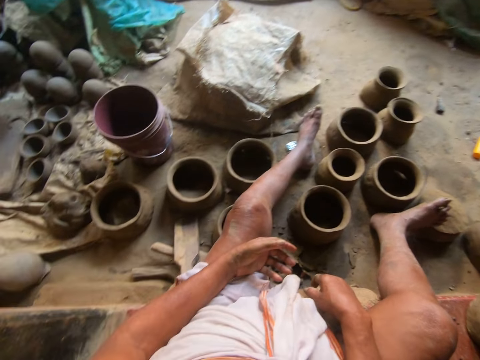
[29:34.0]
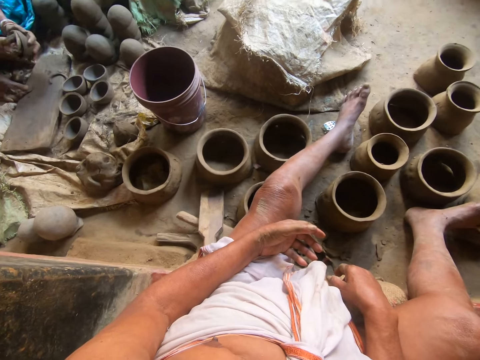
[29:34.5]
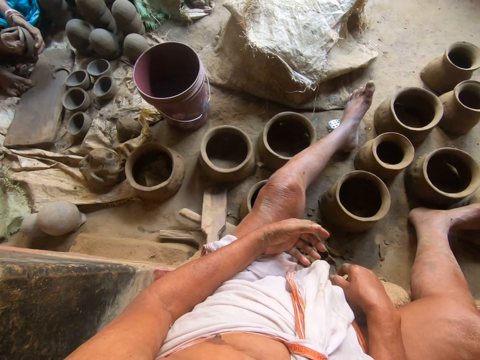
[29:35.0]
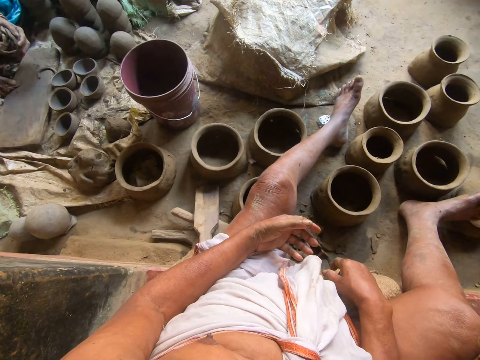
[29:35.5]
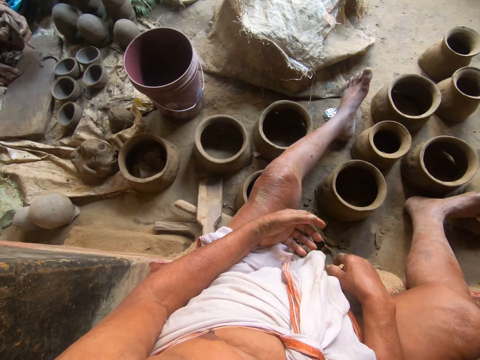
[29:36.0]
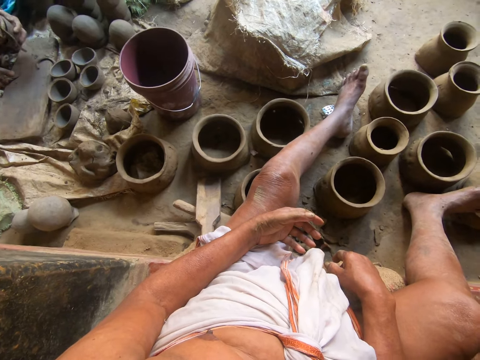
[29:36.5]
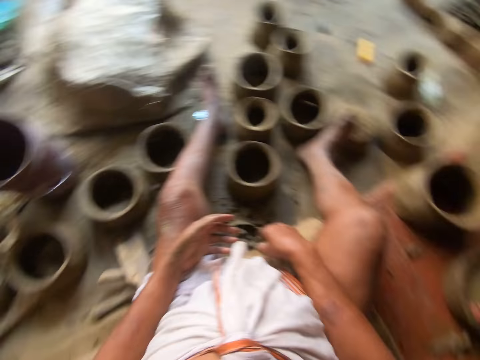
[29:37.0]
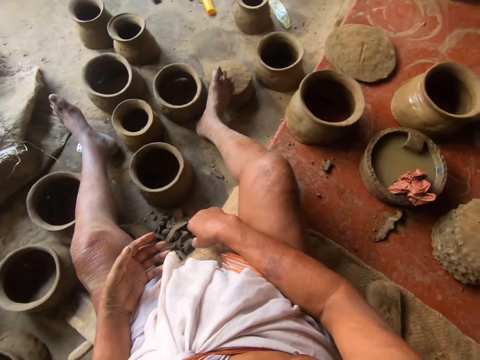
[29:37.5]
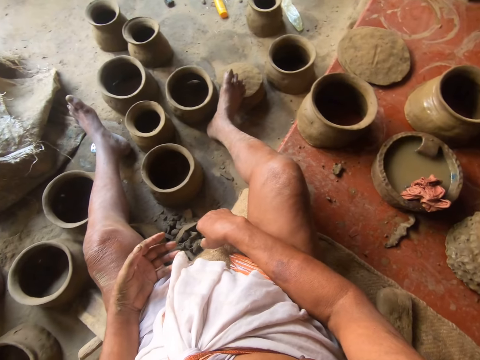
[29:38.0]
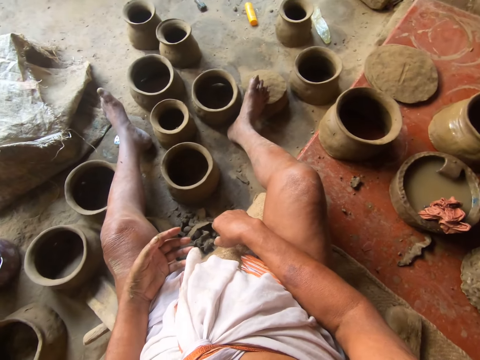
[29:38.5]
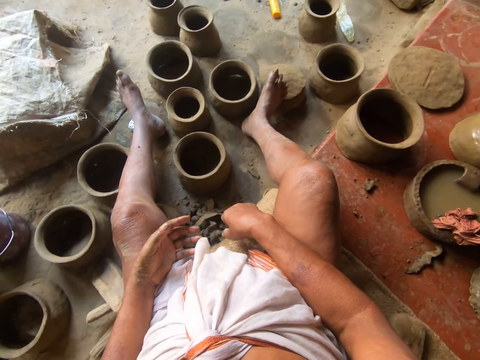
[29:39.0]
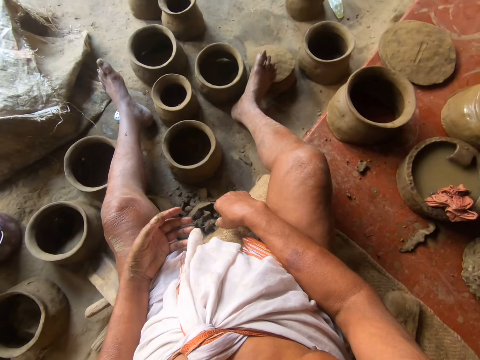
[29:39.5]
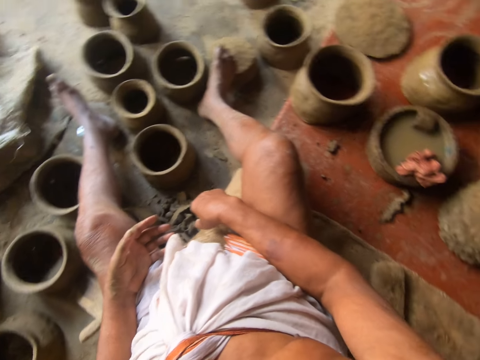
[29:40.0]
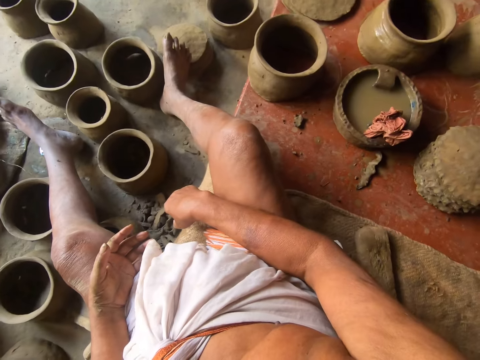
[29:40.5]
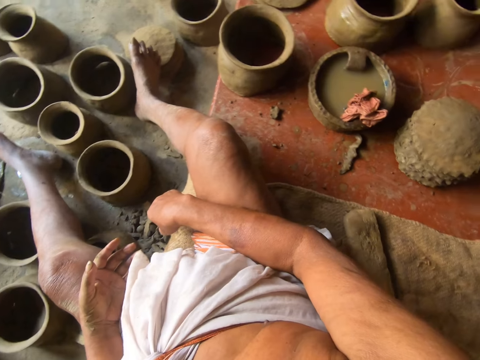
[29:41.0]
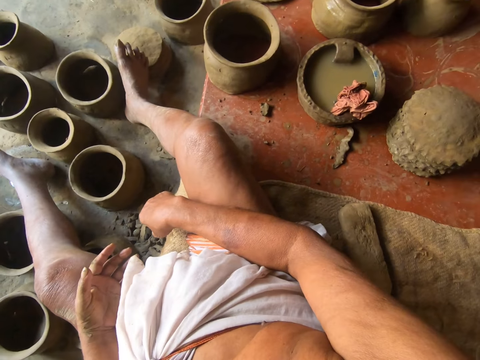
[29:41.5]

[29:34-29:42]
The camera wearer looks around the room. A woman molds a bowl.

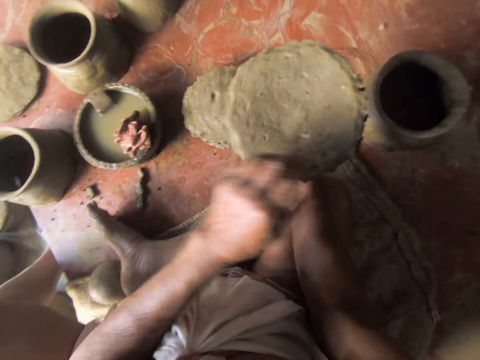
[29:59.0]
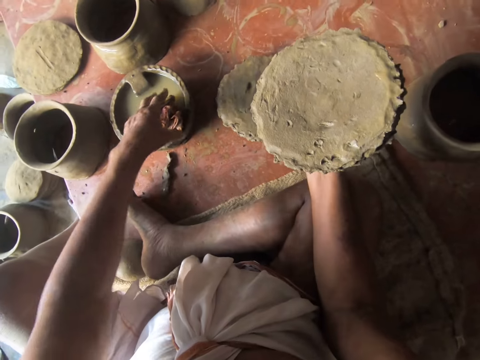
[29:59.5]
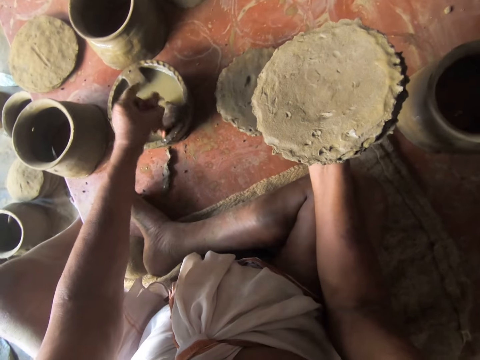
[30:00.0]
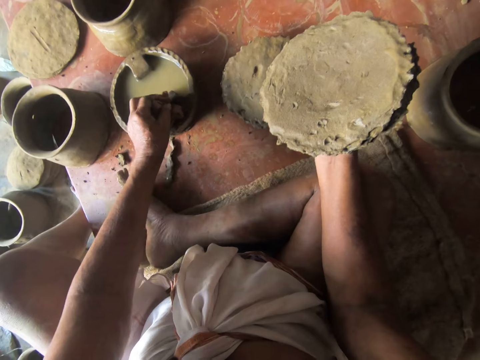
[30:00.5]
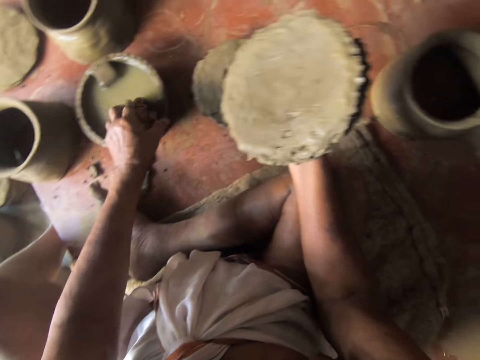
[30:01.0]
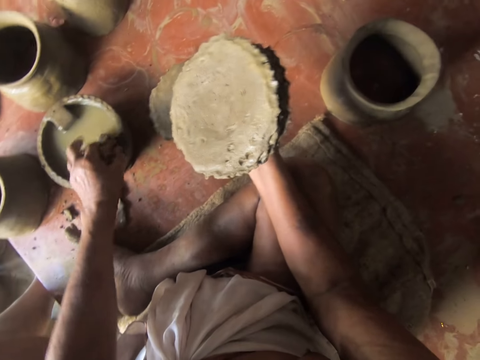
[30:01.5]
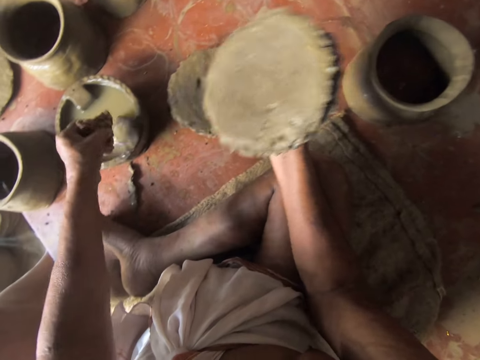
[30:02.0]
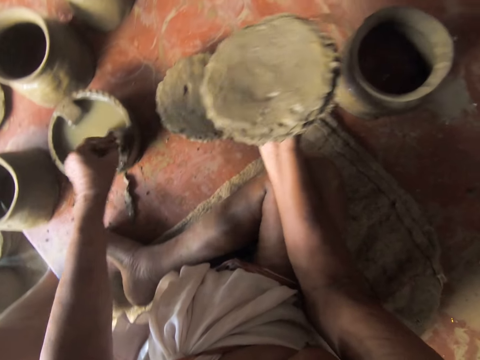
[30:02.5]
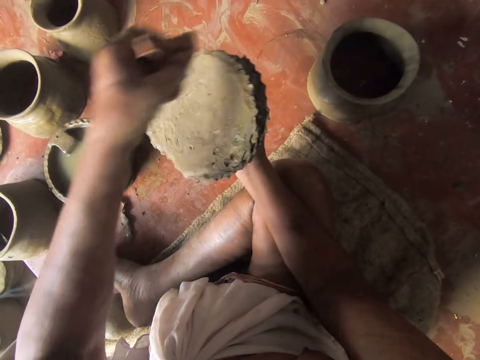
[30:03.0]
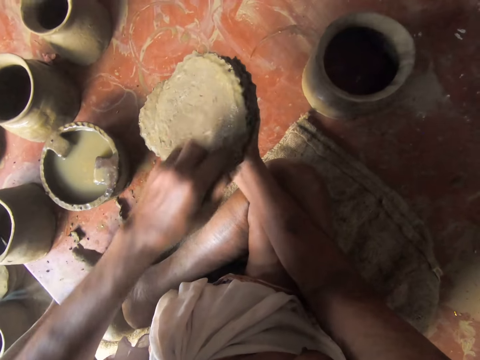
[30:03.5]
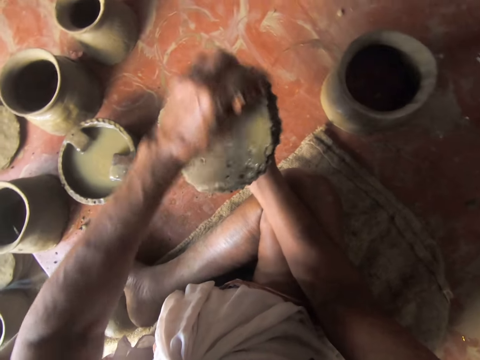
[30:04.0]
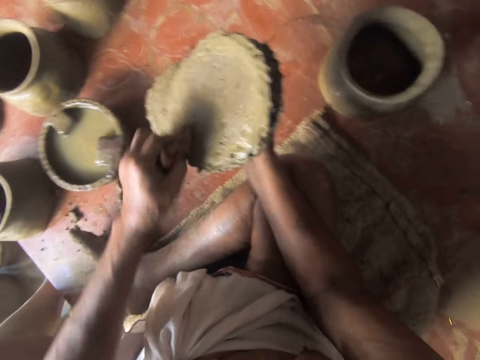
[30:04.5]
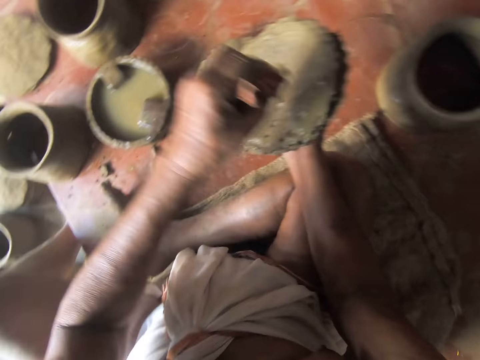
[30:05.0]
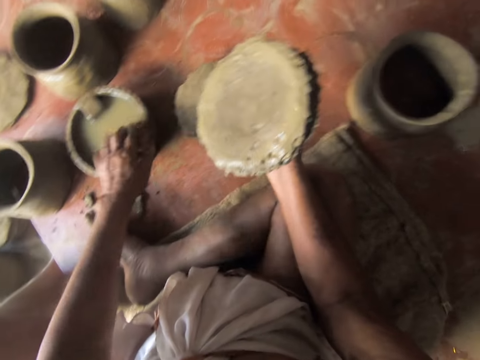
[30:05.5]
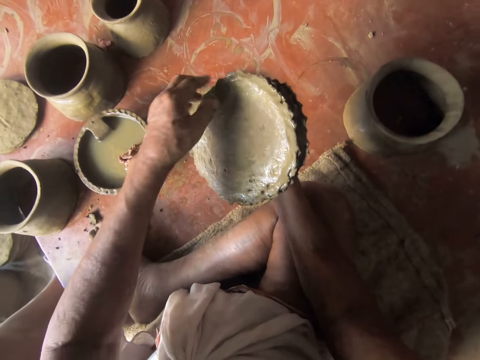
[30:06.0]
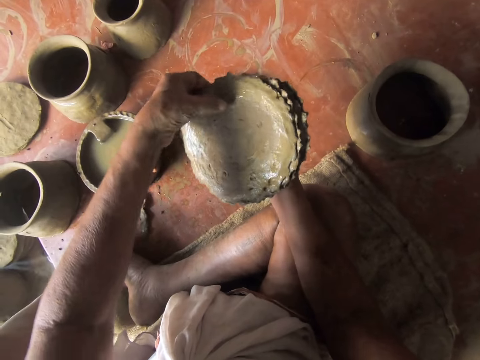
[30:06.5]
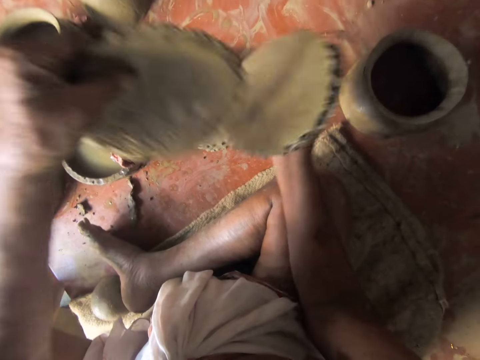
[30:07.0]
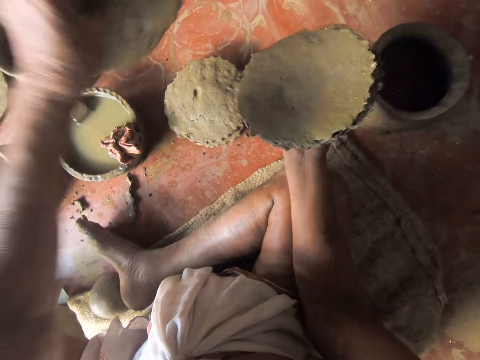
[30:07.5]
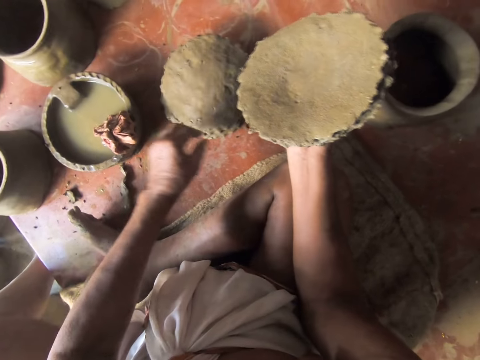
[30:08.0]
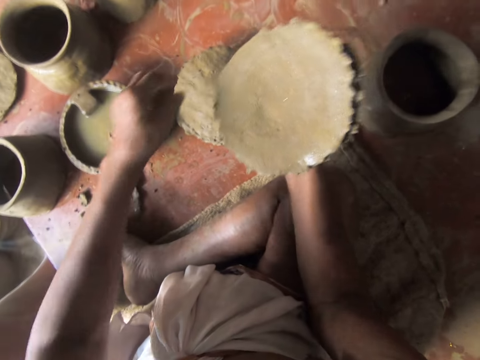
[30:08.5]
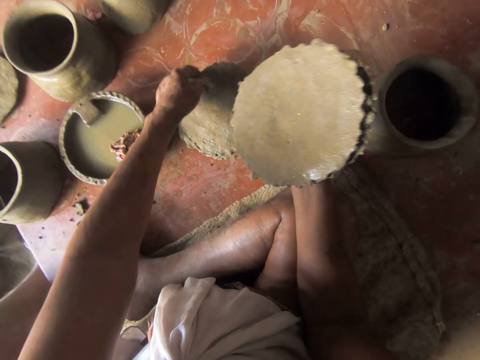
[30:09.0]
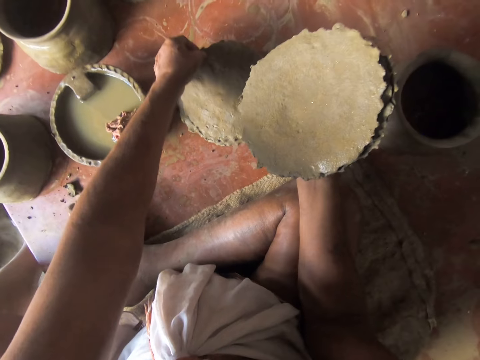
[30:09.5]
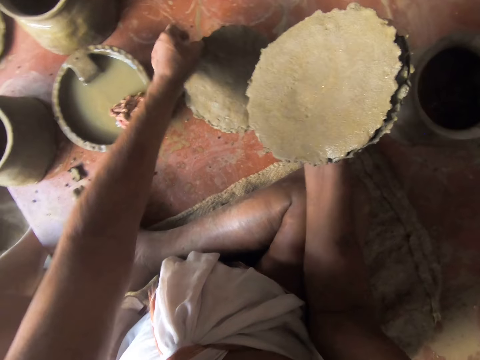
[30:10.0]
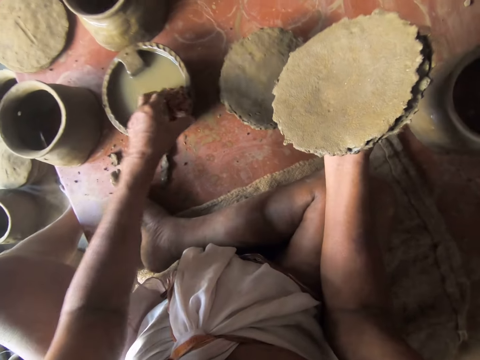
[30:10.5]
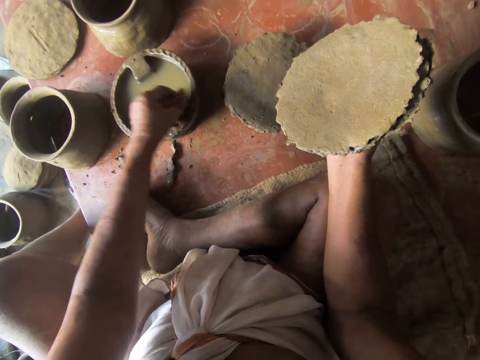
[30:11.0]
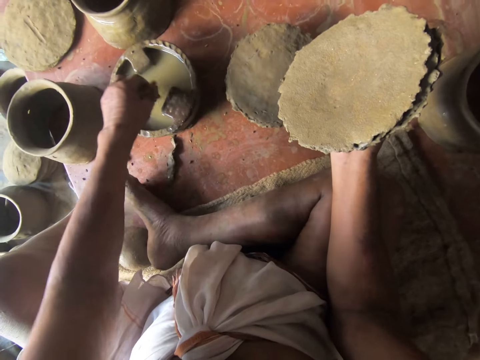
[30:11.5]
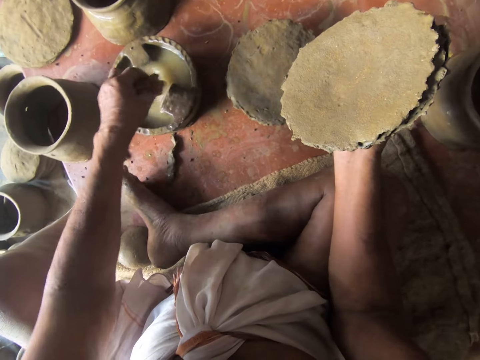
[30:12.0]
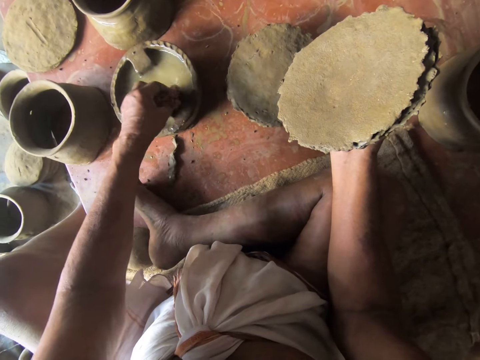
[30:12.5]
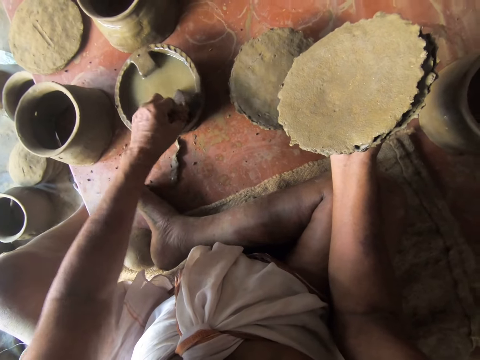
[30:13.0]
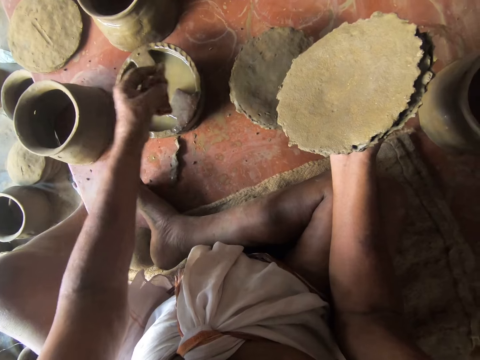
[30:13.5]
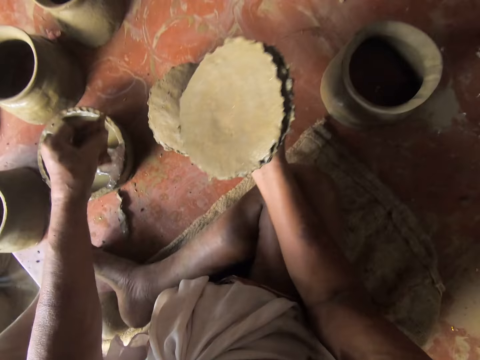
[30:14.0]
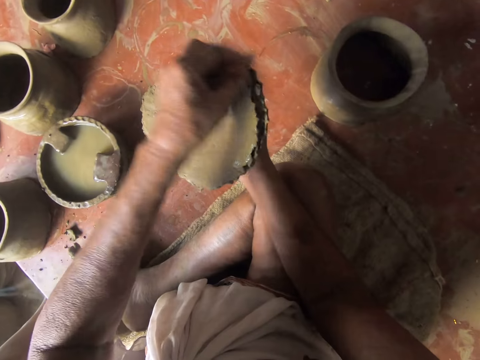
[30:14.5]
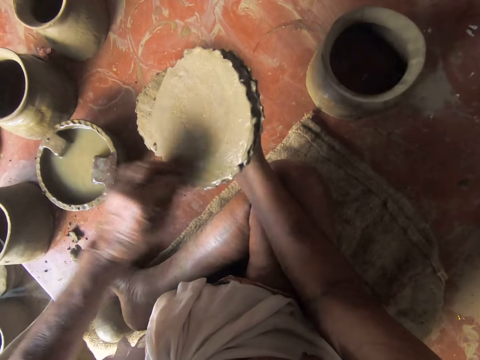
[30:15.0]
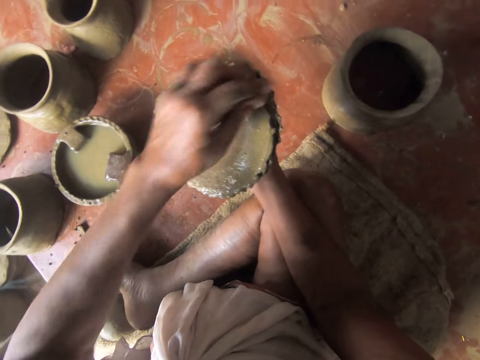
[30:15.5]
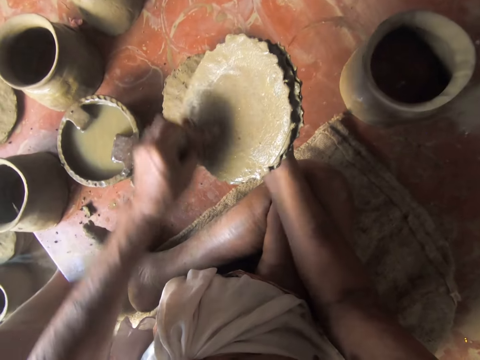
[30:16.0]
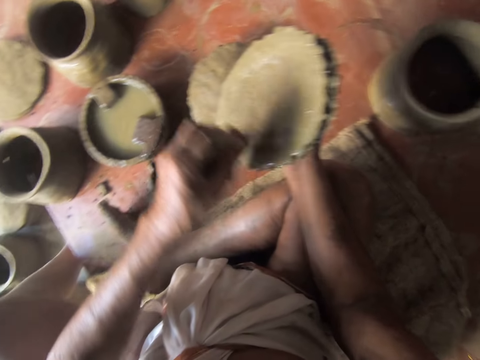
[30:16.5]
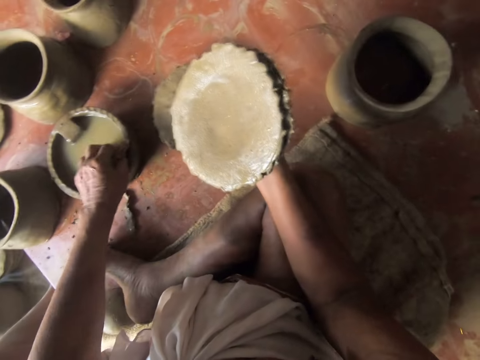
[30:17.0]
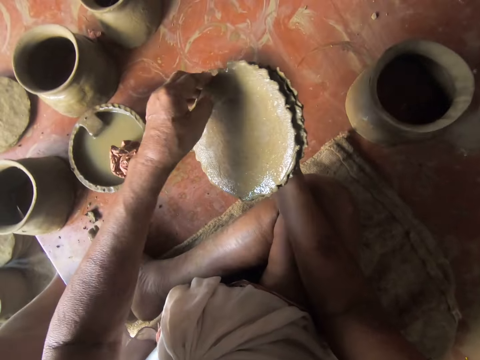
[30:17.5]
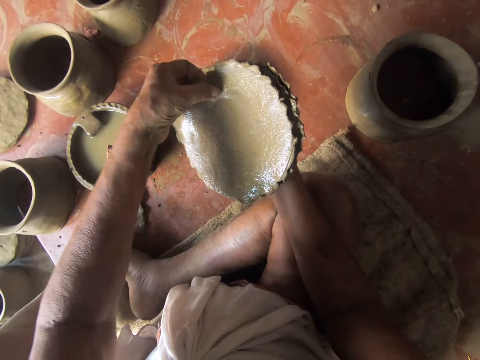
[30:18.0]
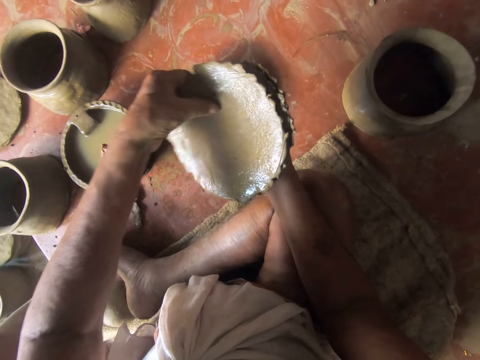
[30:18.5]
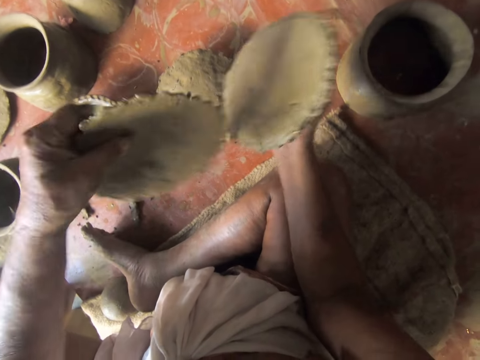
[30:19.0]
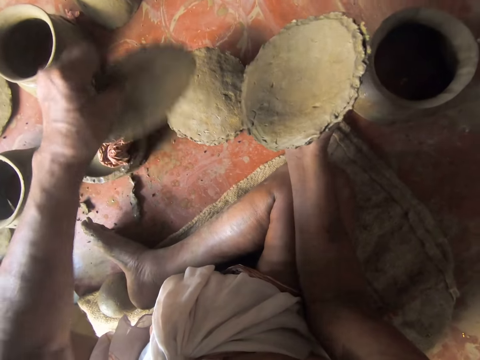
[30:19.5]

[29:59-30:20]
The camera wearer picks up a cloth. They wipe pottery with the cloth. They drop the cloth on the pot. They pick up the pottery, drop the pottery on the floor, and touch the pottery. They pick up the cloth. They dip the cloth in the pot of water. They wipe the pottery with the cloth. They put the cloth on the pot. They pick up the pottery.
